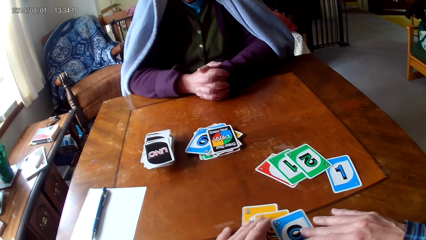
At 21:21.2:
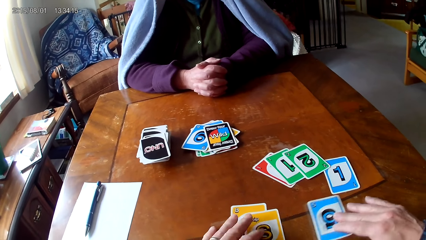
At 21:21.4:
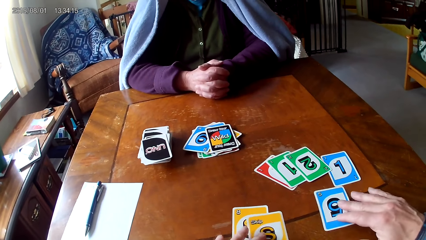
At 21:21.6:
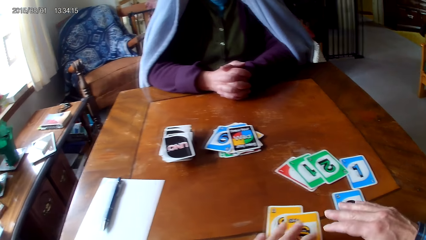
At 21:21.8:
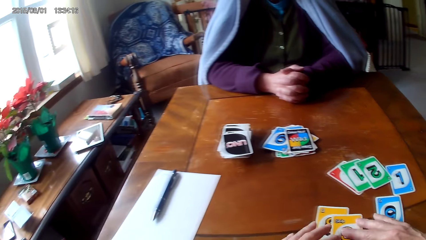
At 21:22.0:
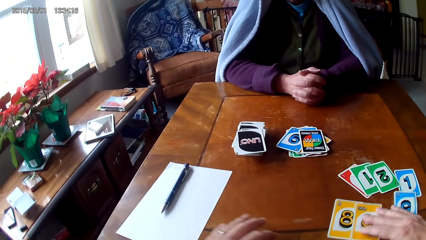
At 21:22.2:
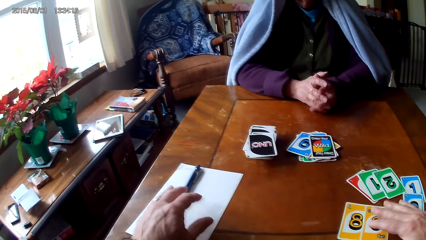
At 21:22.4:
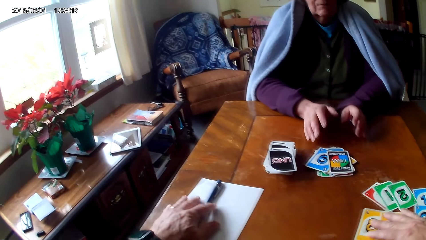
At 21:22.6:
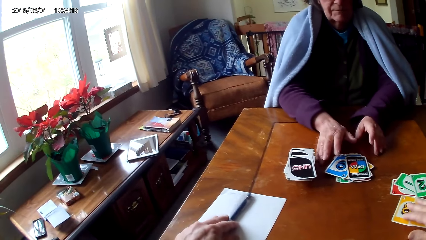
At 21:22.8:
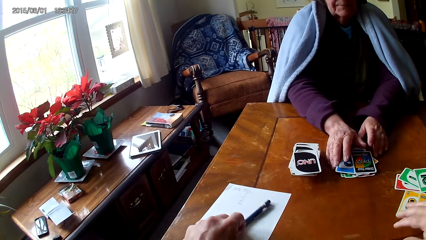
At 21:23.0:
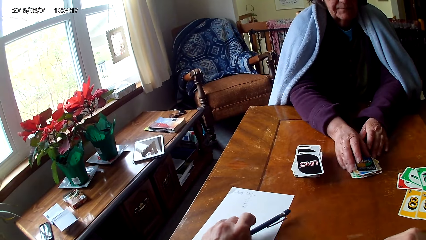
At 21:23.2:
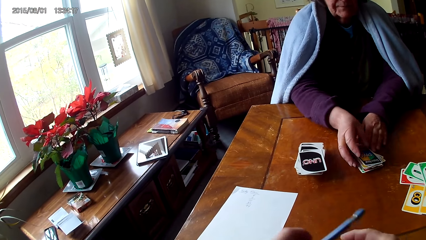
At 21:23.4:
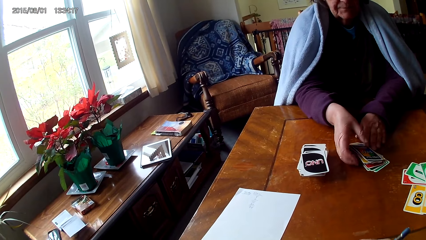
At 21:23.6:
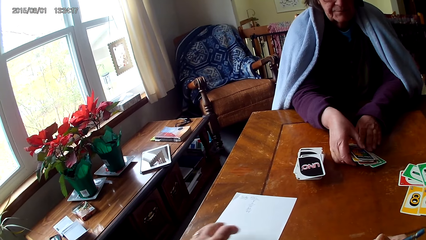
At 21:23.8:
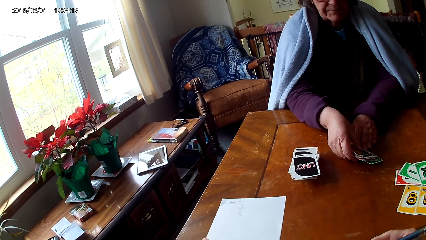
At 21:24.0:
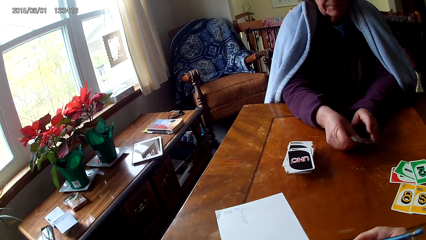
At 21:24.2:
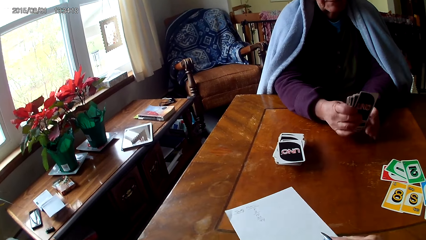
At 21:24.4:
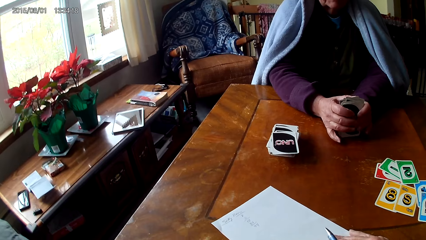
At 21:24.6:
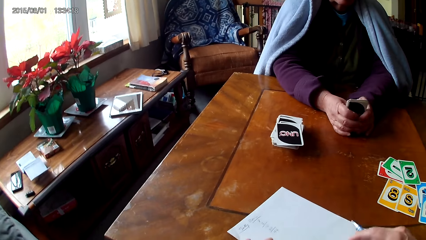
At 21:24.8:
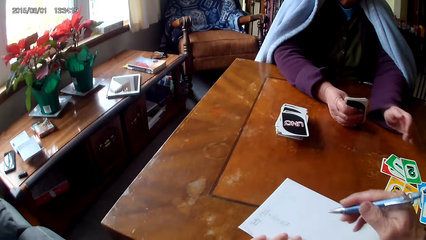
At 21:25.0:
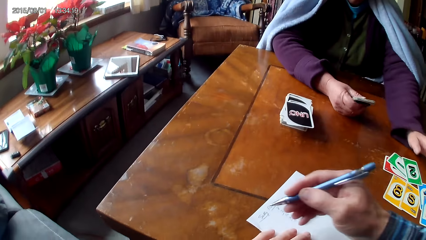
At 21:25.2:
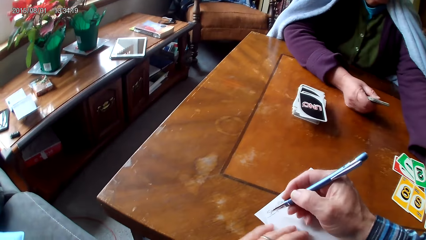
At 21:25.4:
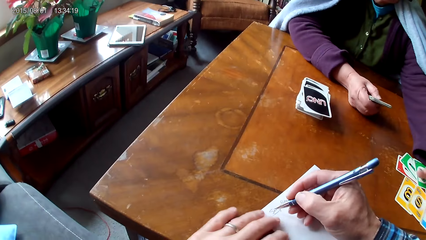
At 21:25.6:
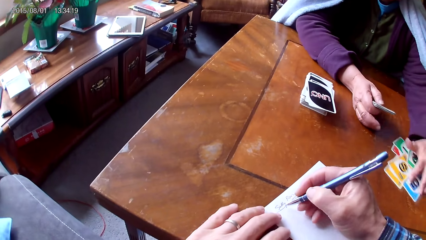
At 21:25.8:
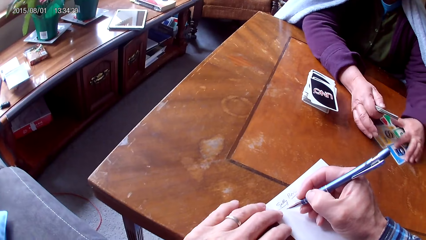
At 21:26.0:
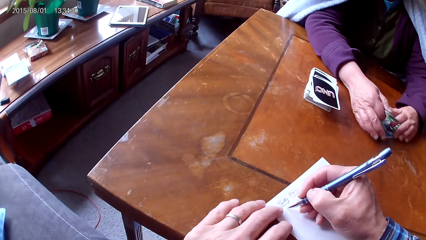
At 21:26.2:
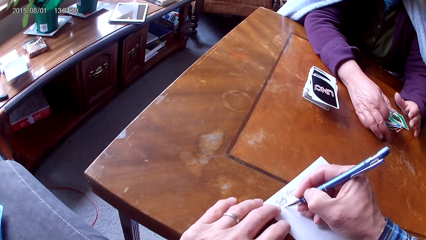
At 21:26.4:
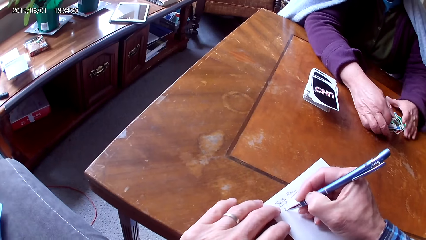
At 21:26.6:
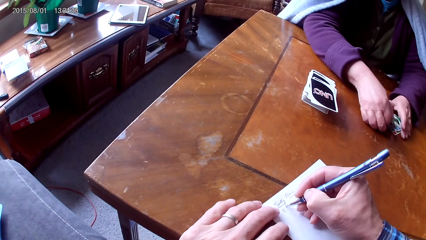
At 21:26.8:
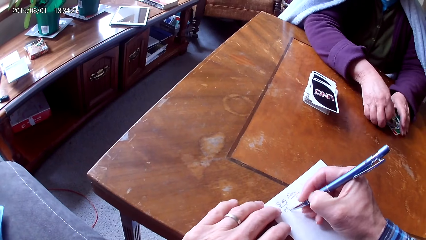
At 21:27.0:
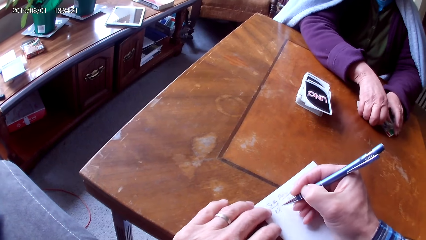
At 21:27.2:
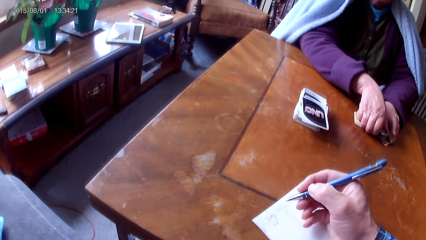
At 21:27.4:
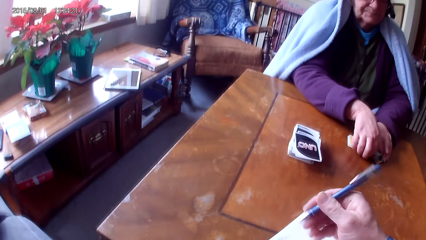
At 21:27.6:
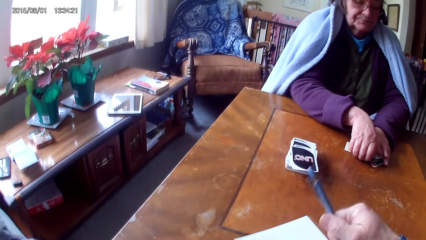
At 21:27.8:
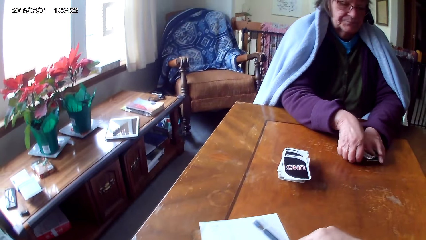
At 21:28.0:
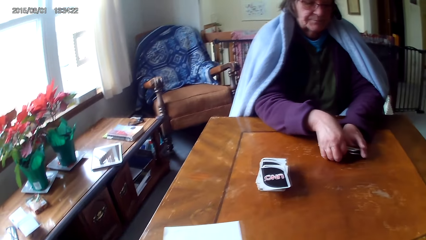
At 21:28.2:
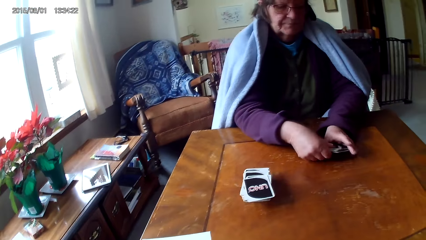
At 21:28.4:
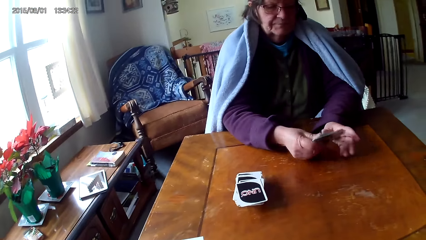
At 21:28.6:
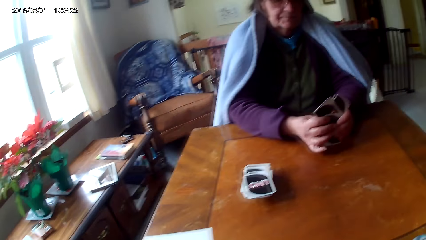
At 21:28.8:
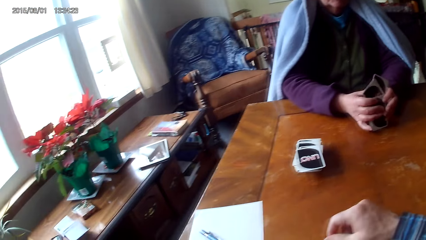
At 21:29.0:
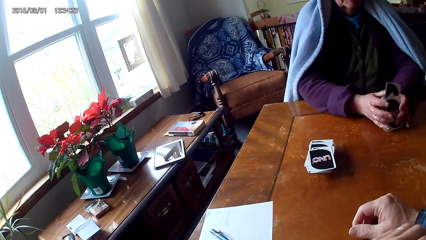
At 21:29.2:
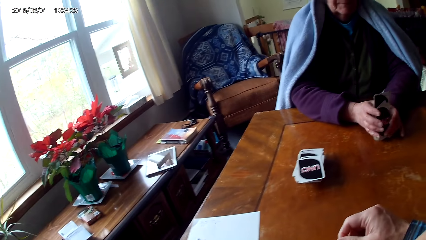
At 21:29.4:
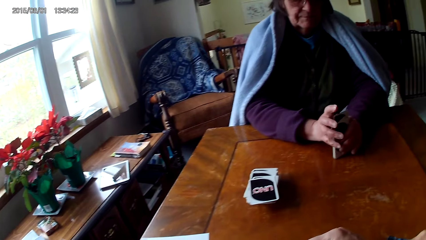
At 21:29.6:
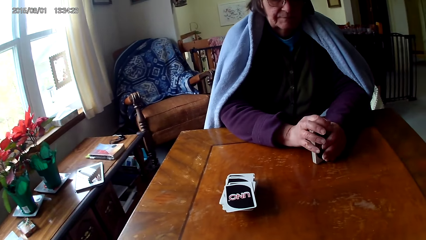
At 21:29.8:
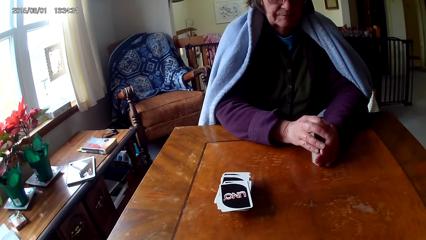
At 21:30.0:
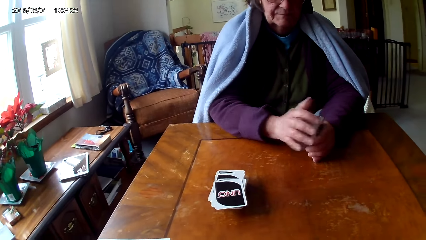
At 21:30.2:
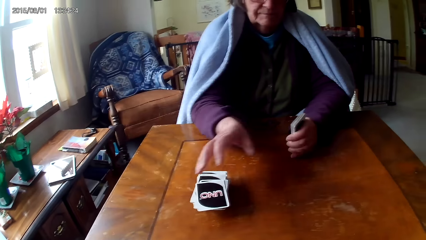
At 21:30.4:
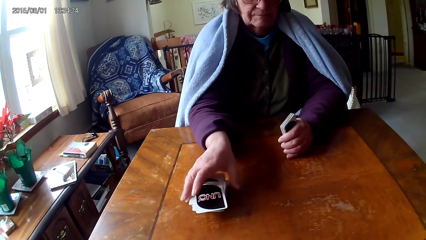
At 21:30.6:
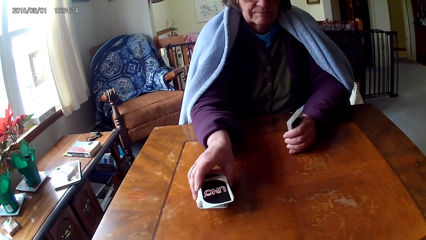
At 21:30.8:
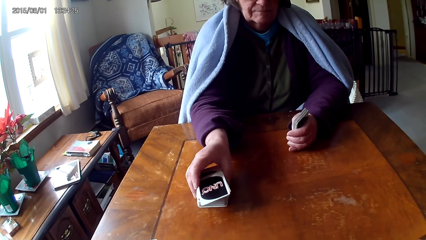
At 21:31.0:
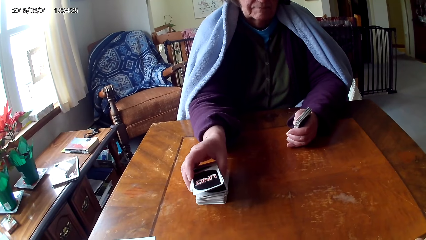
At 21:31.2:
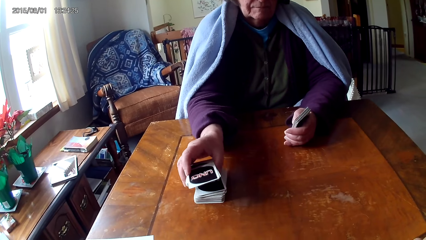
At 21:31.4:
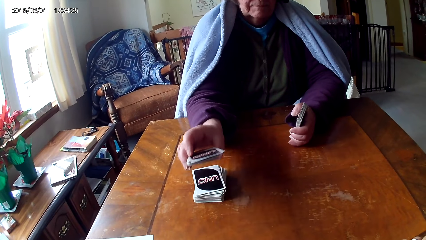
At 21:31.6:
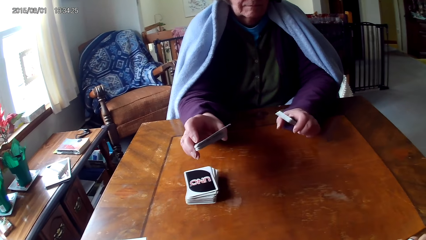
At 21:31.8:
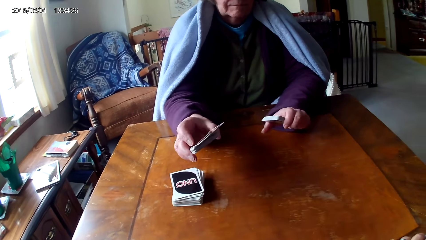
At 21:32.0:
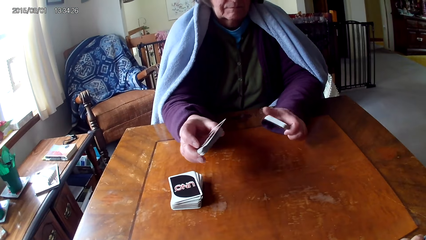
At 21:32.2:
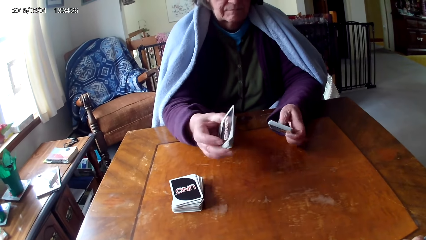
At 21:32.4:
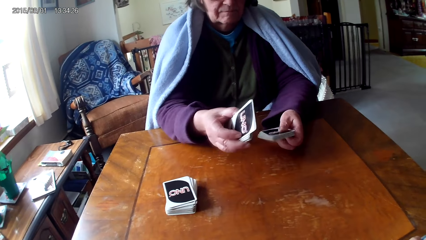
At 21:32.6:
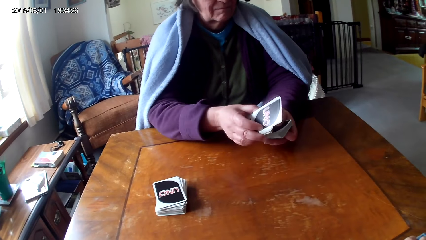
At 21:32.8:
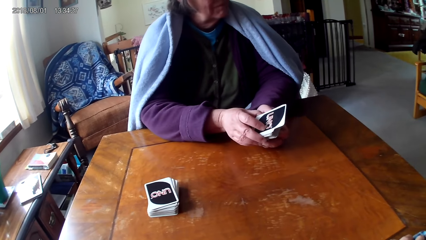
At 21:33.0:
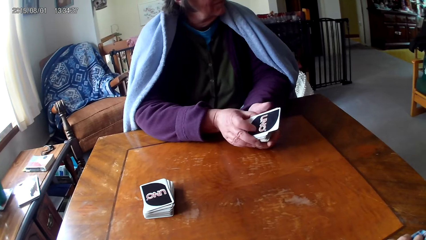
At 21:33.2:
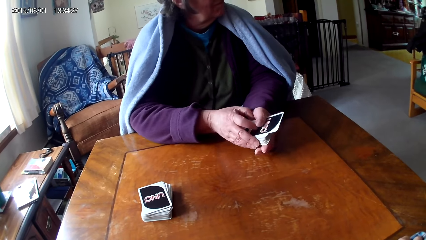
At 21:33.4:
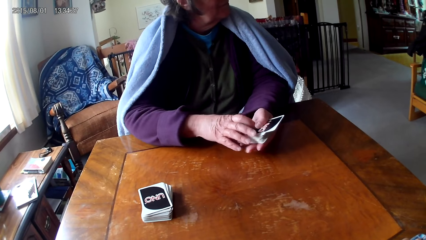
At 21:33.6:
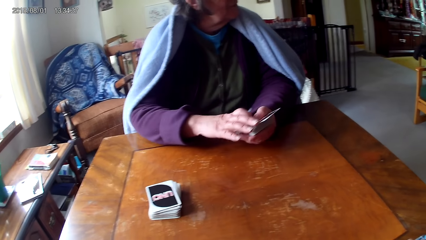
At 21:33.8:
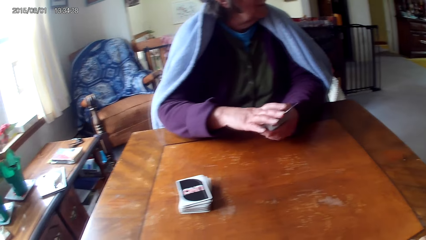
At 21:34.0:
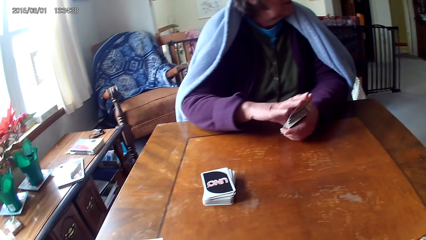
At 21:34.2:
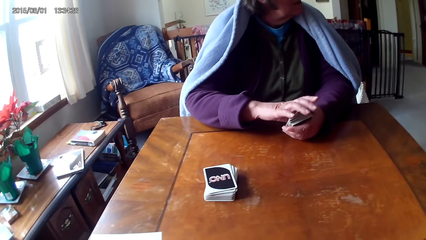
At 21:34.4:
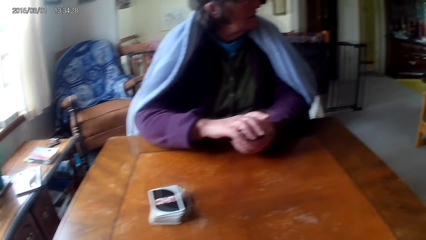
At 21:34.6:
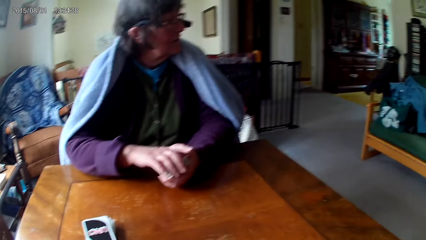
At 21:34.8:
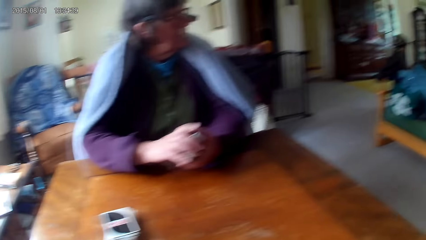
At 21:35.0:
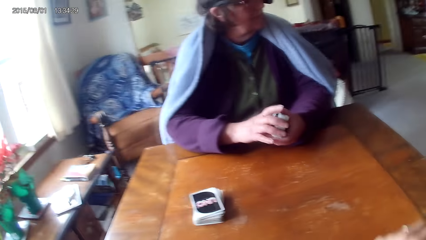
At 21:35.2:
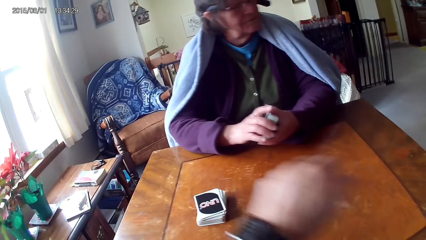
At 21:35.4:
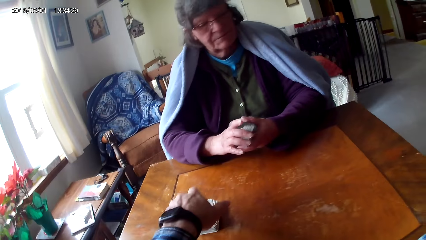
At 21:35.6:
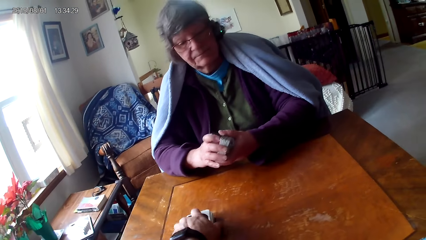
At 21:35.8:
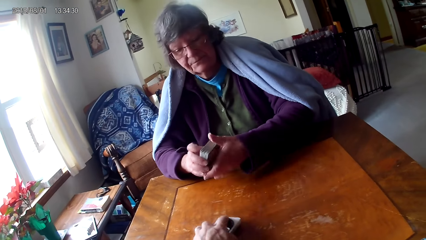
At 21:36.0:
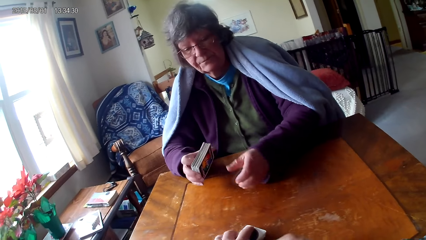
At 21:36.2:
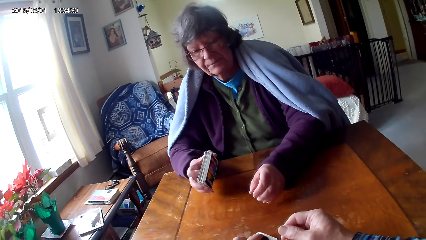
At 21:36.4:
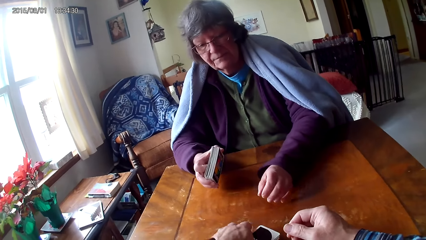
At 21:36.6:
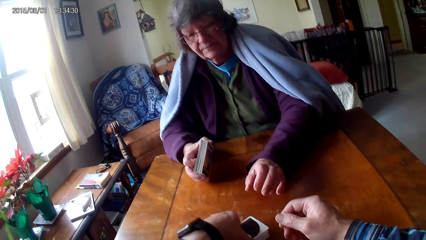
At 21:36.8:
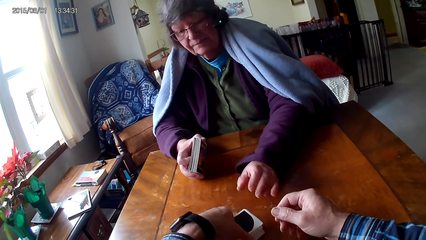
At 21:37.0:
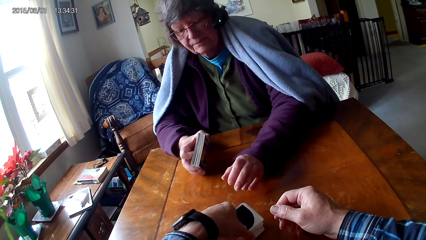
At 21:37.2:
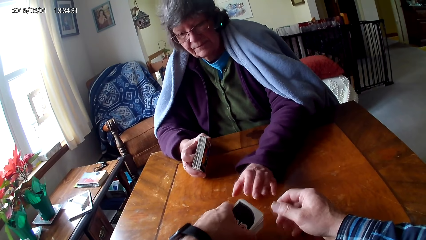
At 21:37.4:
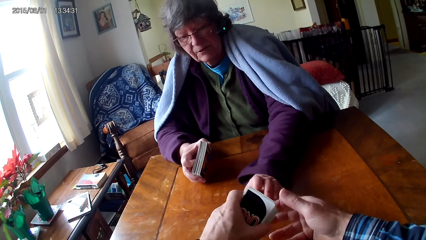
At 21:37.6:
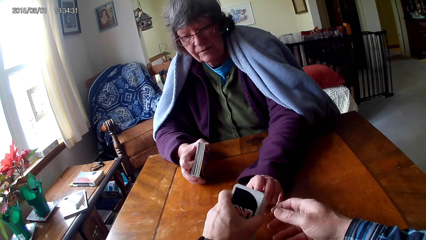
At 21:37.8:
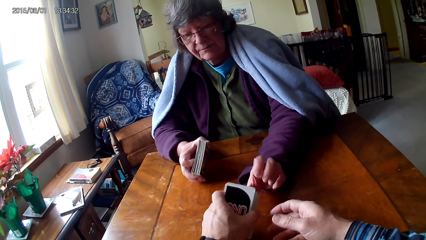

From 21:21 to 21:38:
The camera wearer picks up a pen. They switch the pen to the other hand. They move a paper on a table. A woman holds cards with hands and moves the cards on the table. The camera wearer writes on the paper with a hand. The woman picks cards on the table with hands, holds the cards with hands, picks cards on the table, and holds the cards with hands. The camera wearer picks up cards. They move the cards on the table.
